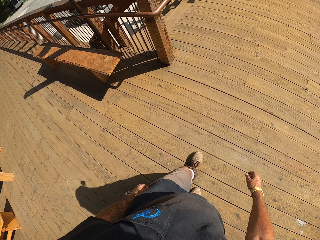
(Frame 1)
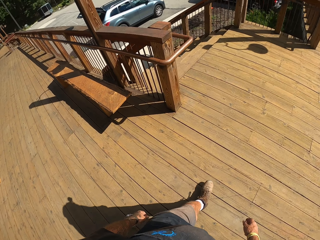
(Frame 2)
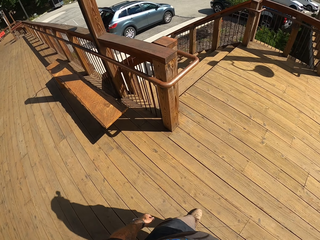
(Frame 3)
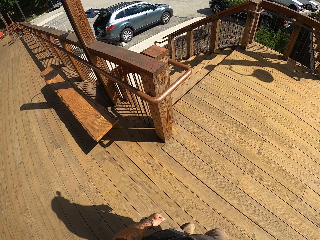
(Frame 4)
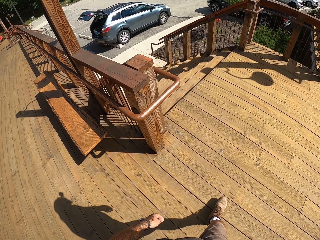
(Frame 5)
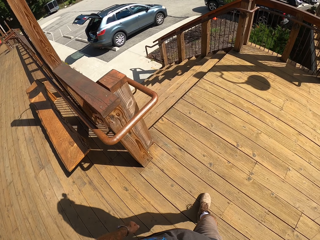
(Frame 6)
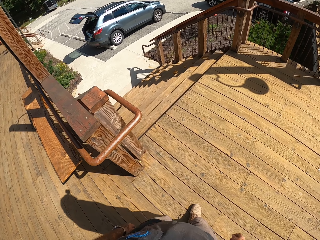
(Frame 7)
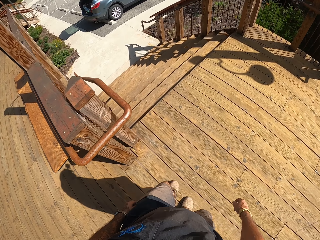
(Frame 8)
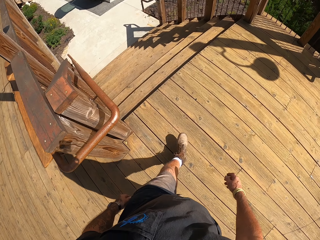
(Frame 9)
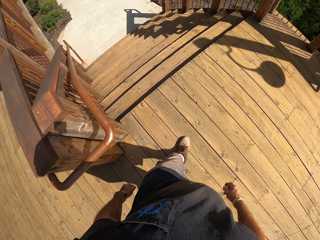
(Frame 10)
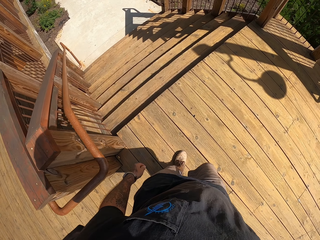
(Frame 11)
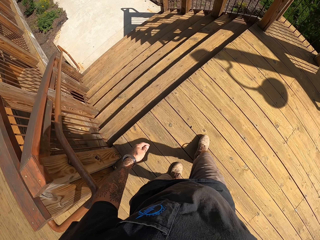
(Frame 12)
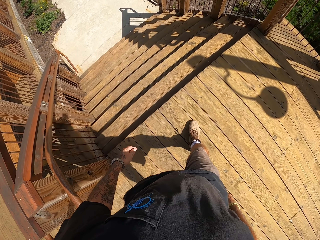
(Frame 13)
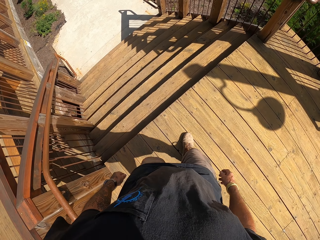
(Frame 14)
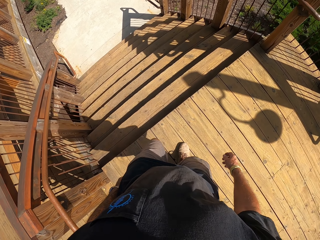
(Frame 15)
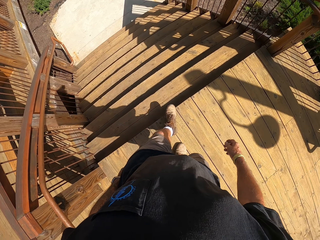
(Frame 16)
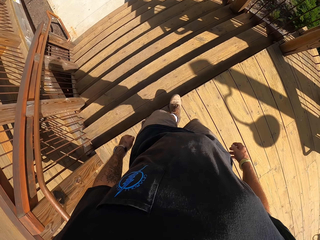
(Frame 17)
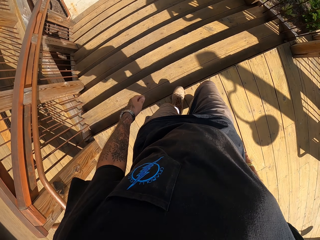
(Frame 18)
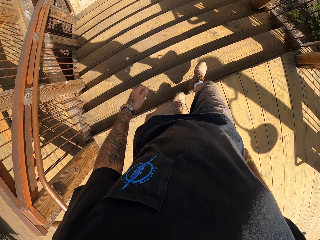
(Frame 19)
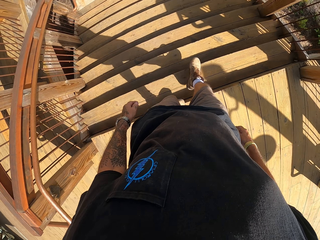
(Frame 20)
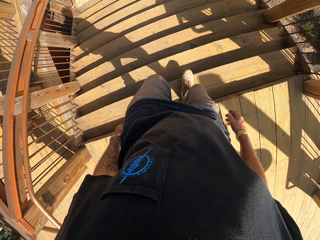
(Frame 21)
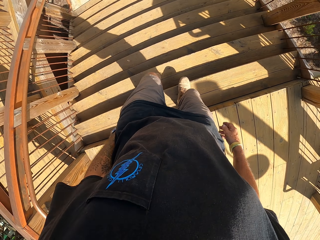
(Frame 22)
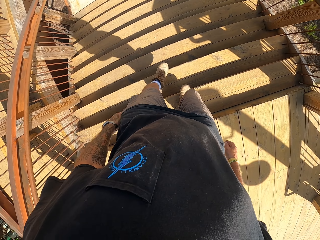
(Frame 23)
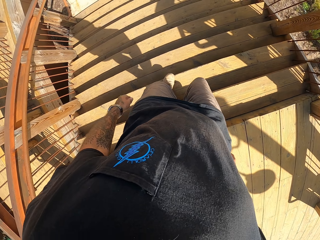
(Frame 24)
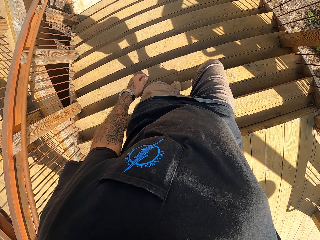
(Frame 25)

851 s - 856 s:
The camera wearer swings his hands as he walks.
